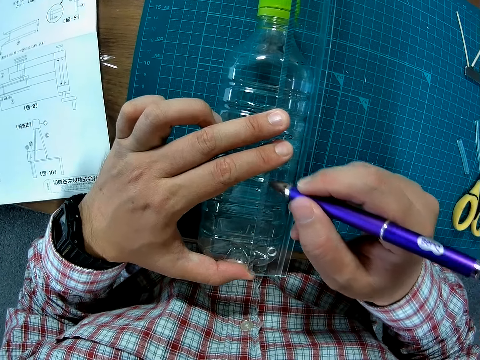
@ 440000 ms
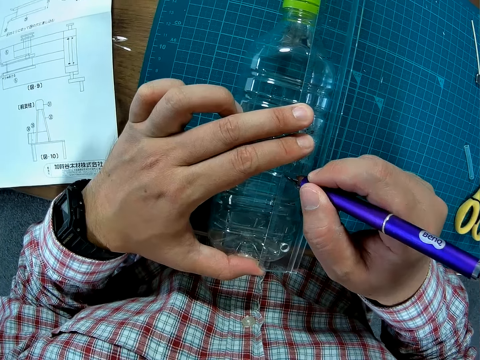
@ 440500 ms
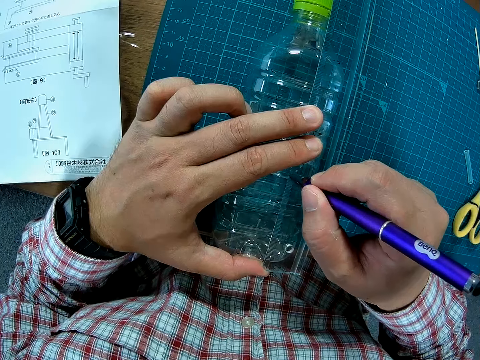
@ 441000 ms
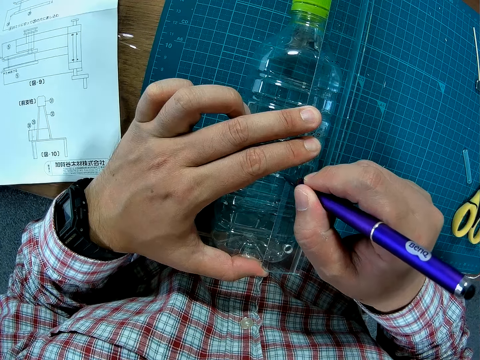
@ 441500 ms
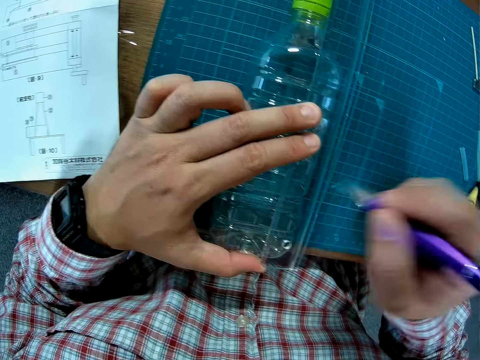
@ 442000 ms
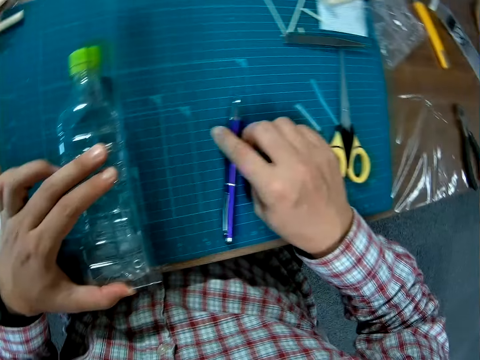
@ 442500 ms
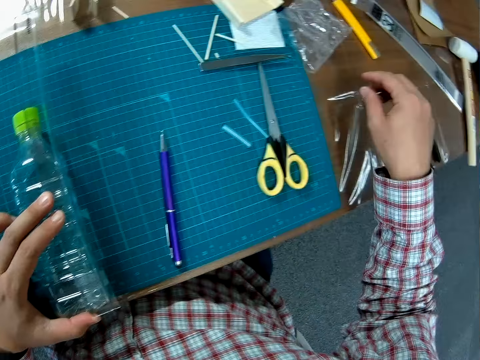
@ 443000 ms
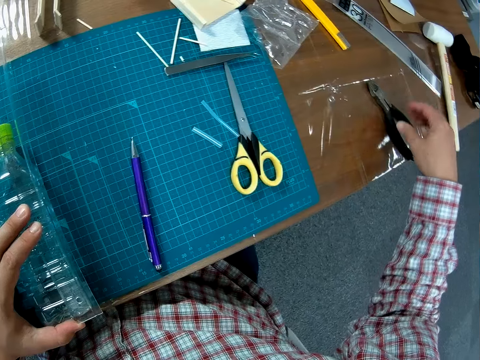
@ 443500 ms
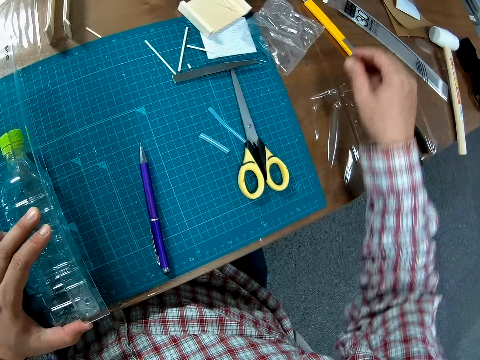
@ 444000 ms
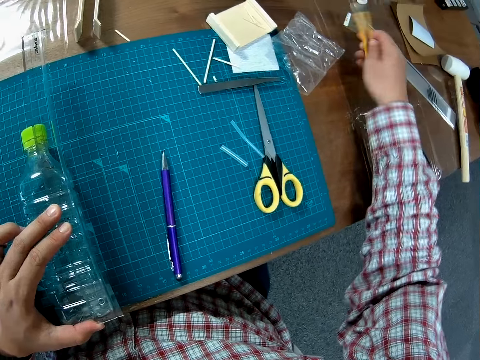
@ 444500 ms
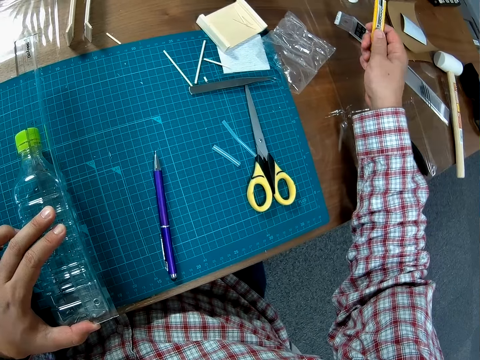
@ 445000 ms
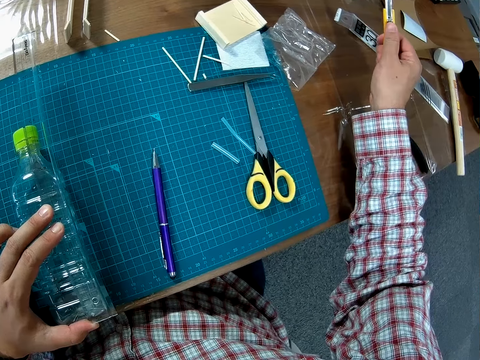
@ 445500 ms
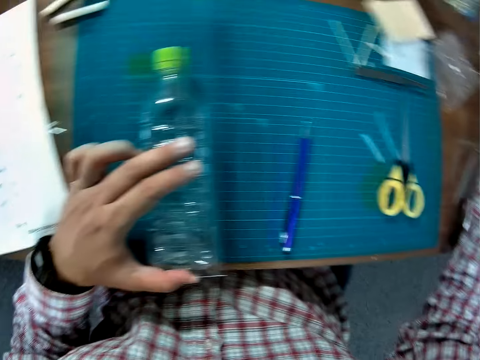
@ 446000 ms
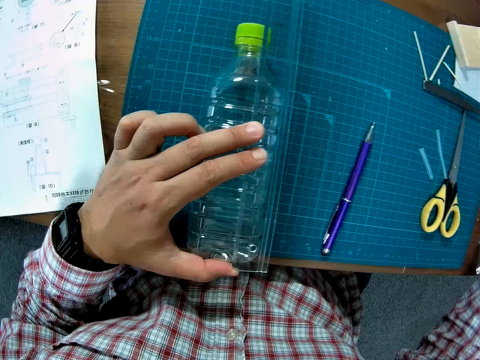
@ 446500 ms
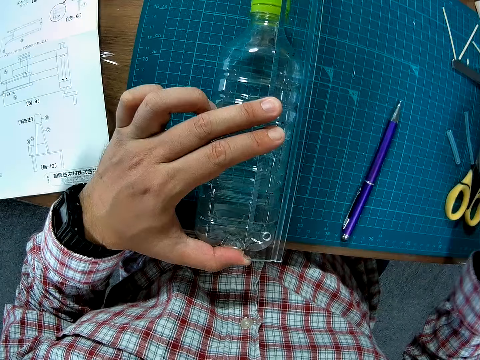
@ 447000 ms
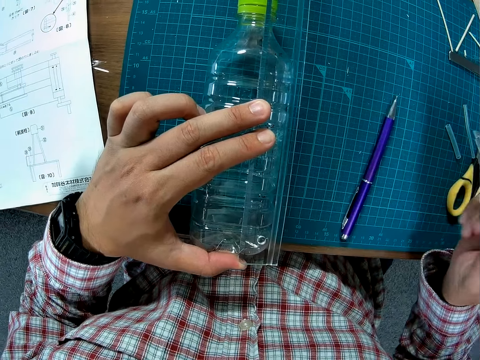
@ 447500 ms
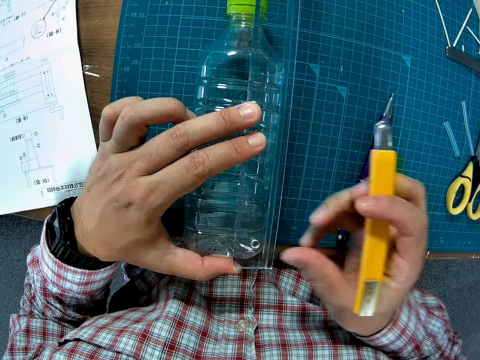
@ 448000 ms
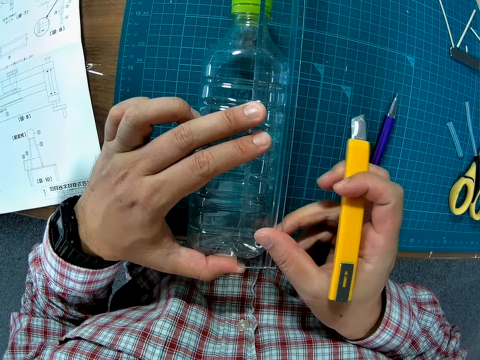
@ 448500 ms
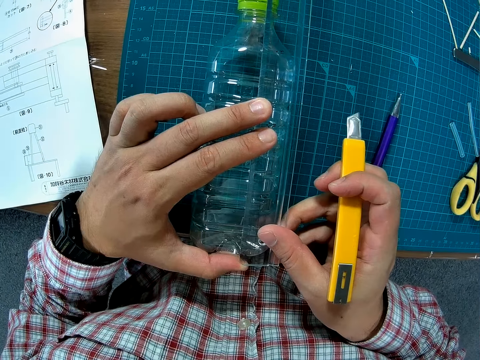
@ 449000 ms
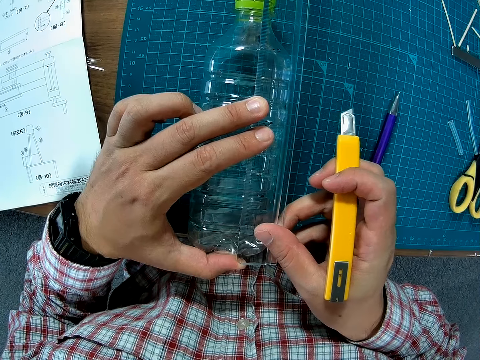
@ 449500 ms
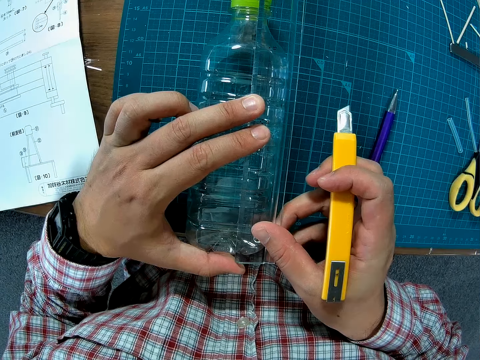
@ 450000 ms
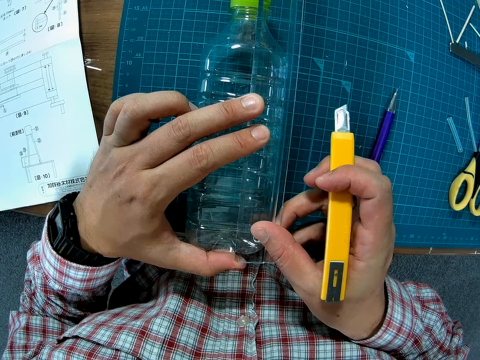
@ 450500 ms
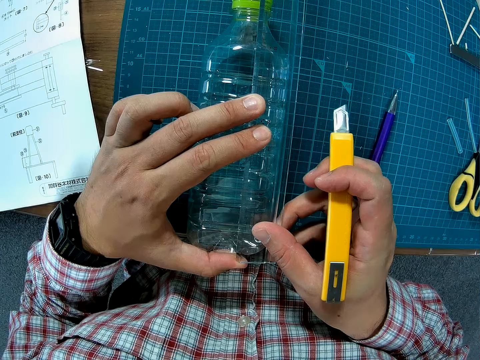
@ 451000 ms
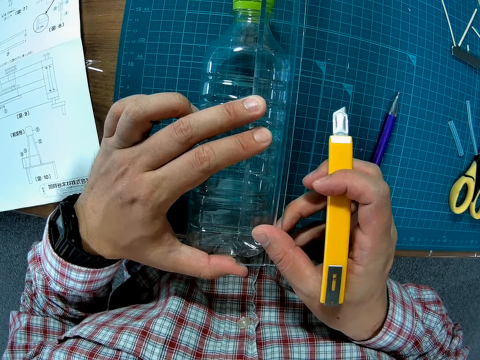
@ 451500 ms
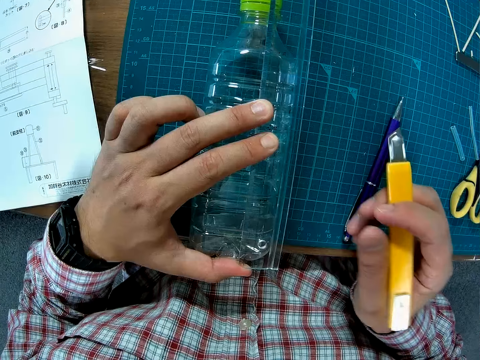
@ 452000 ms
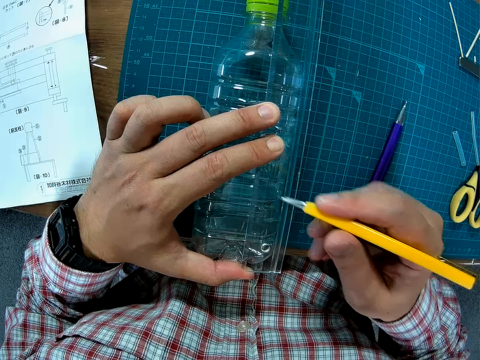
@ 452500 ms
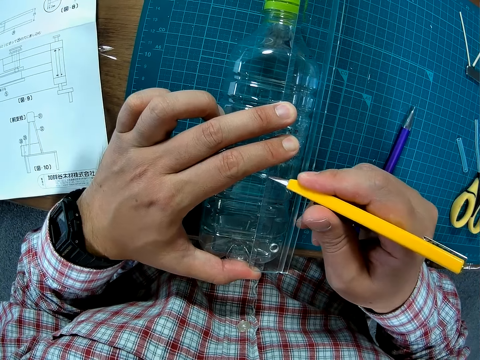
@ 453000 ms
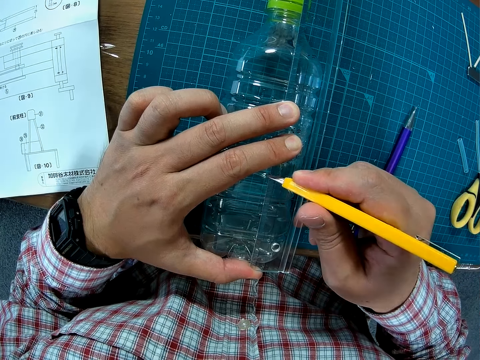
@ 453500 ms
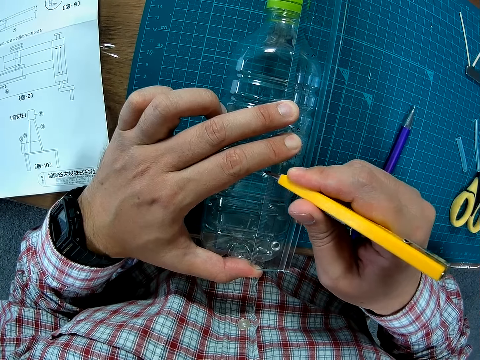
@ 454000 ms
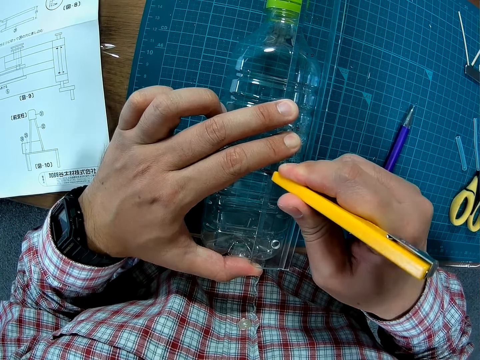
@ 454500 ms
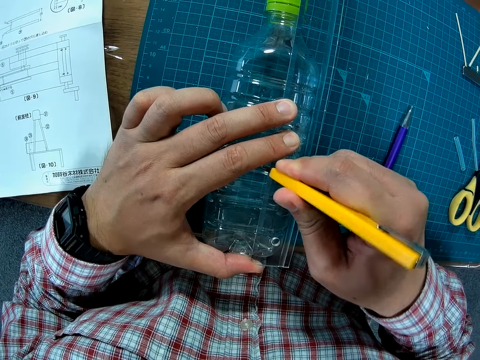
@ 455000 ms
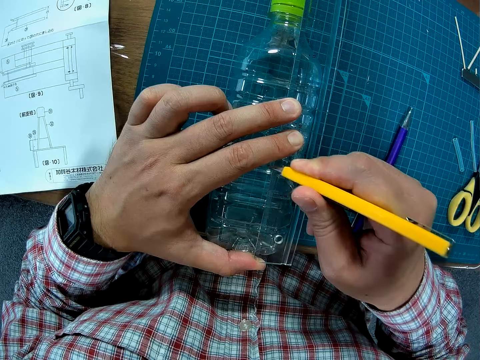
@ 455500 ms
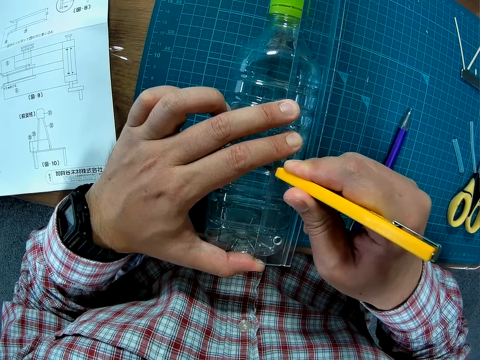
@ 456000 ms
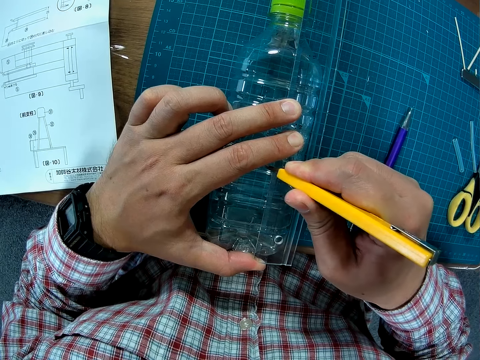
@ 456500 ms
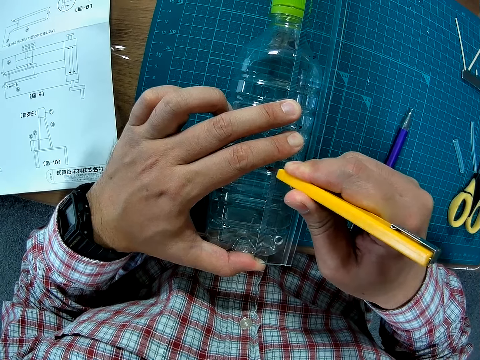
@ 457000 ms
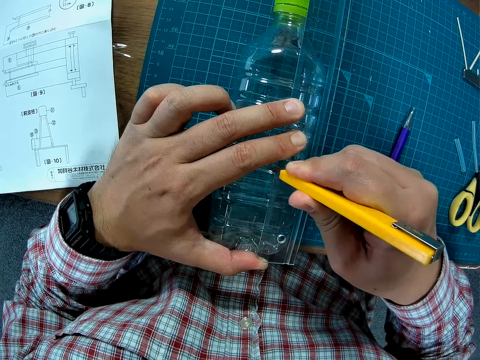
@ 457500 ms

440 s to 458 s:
The camera wearer marks the plastic bottle. They place the pen down. They pick up a pen knife. They hold the ruler. They cut the plastic bottle.

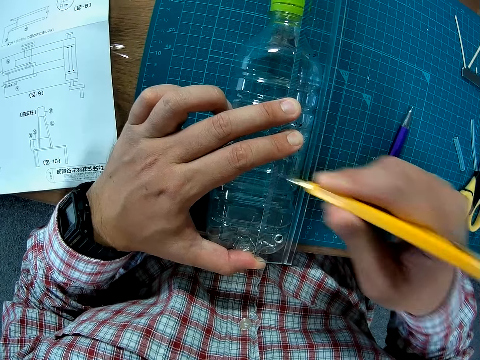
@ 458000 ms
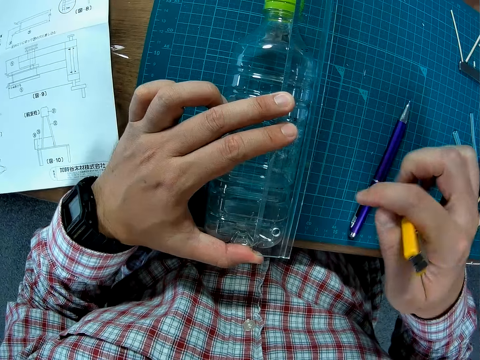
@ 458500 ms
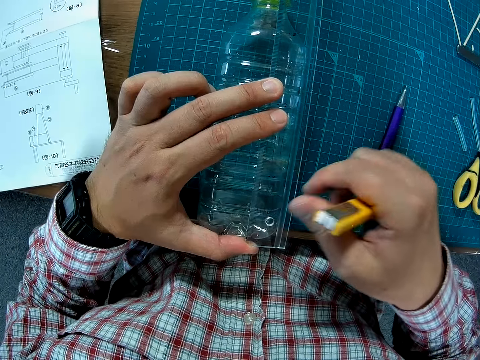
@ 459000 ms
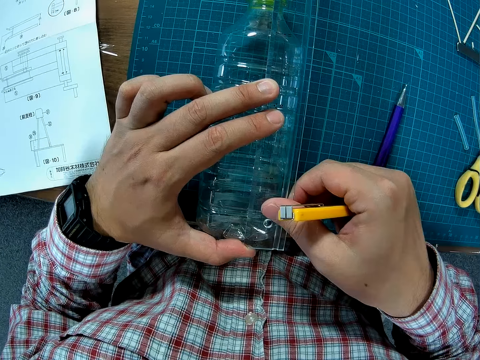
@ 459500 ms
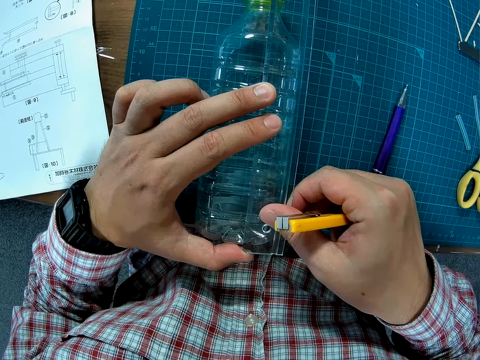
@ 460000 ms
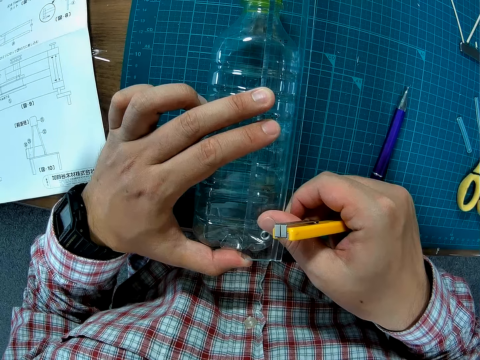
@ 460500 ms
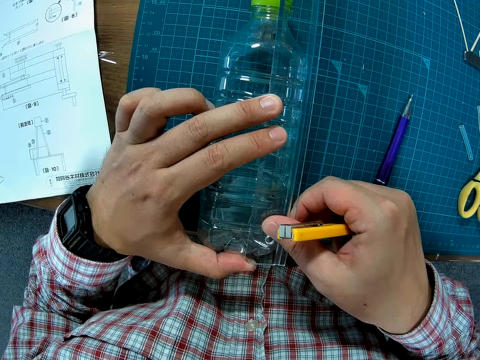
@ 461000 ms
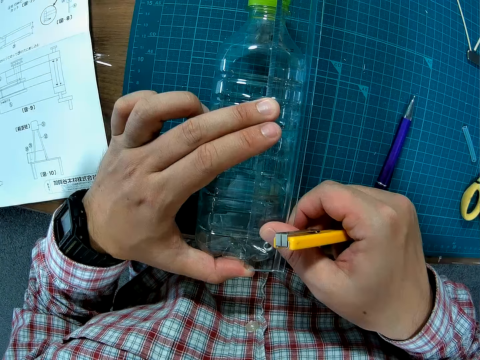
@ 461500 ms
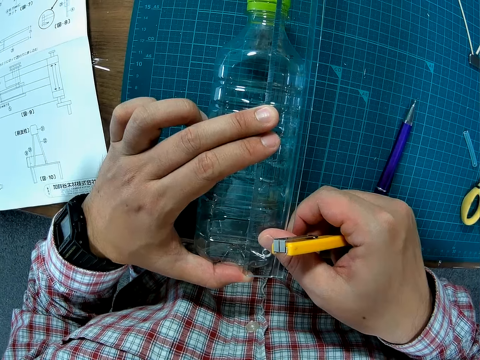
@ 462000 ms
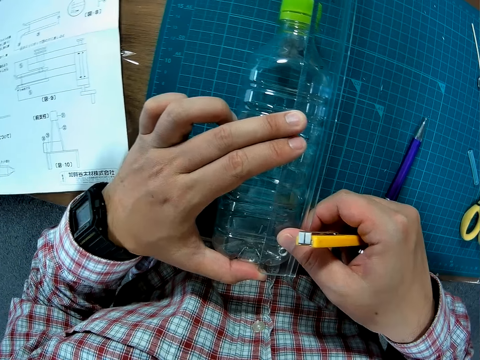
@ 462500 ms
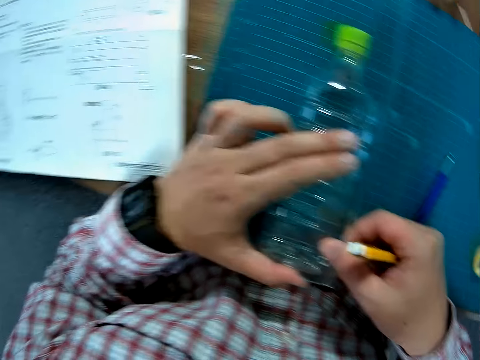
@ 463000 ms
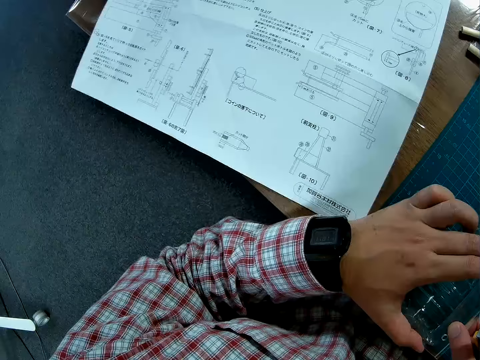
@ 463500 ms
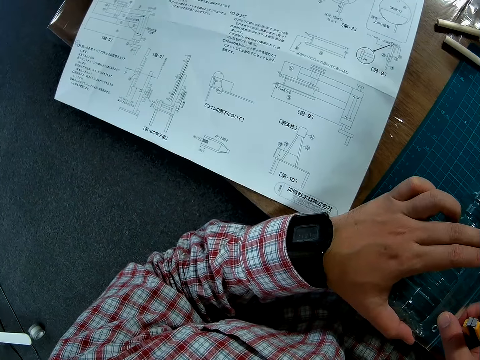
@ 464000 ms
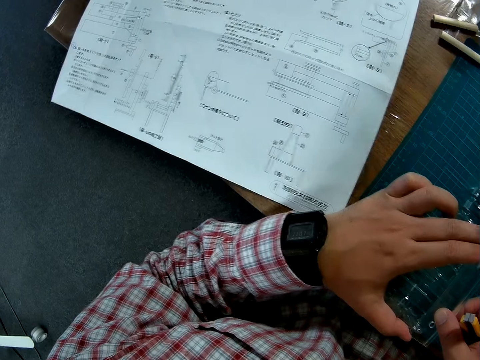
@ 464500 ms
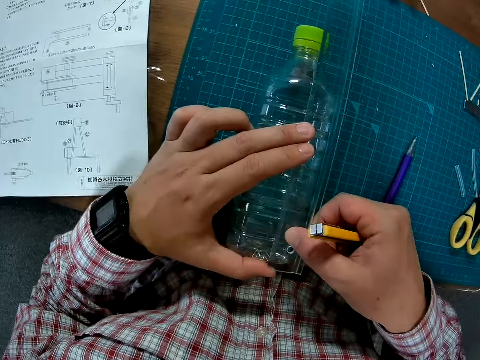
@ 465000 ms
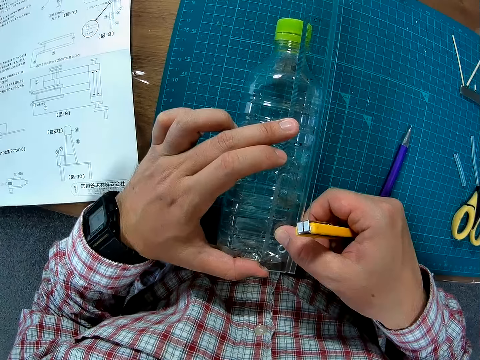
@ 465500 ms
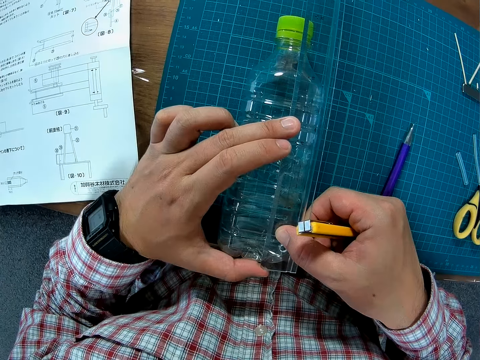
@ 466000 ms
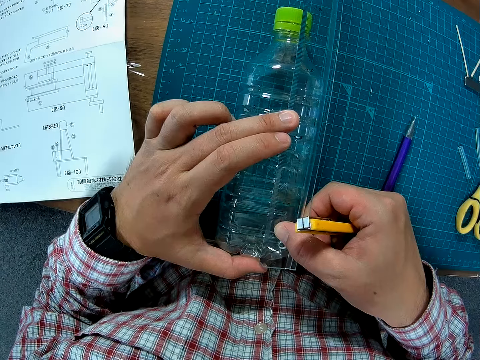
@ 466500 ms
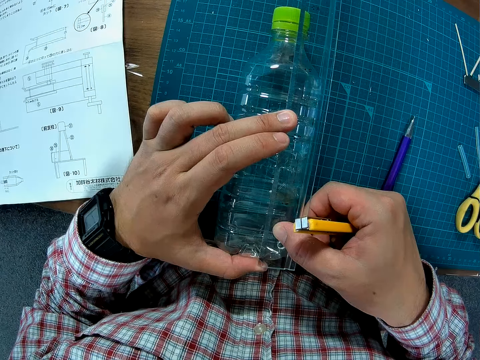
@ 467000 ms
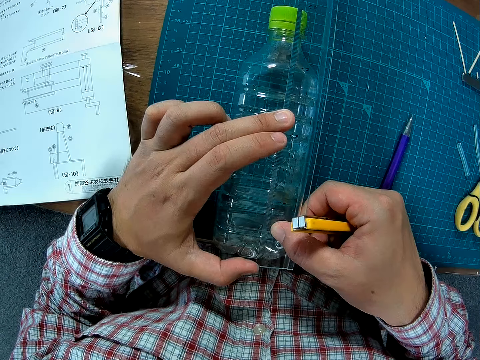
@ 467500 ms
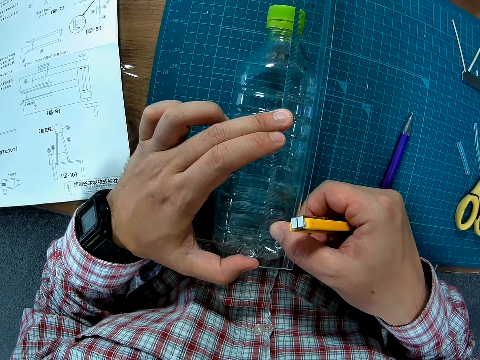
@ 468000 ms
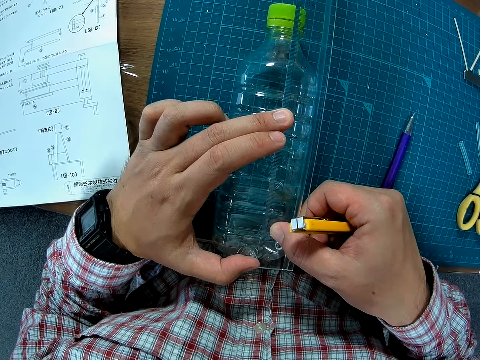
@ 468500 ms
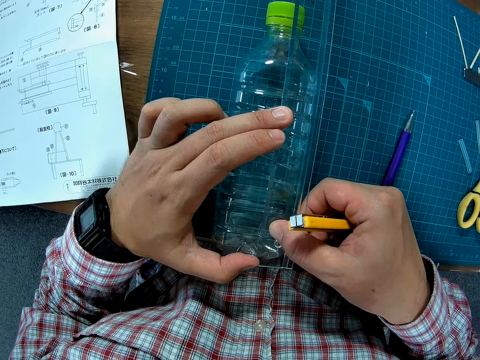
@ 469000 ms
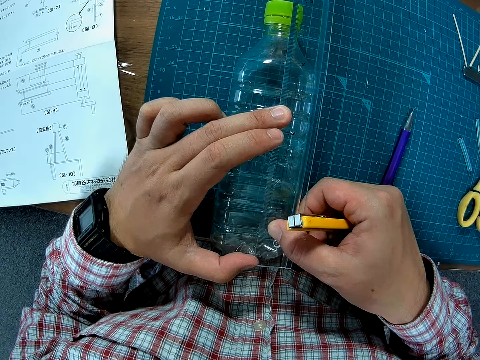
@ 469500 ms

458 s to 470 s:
The camera wearer adjusts the ruler. They hold the ruler, measure the bottle, change direction and measure the bottle.
